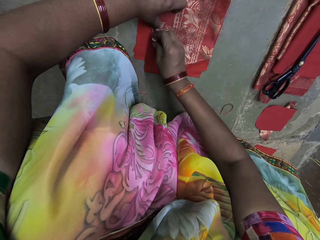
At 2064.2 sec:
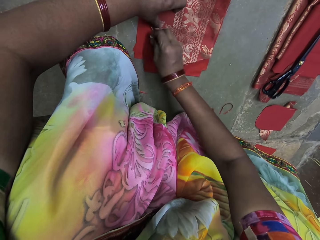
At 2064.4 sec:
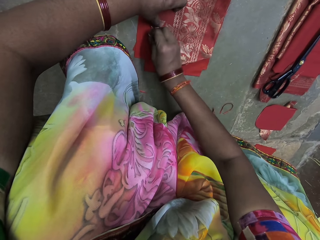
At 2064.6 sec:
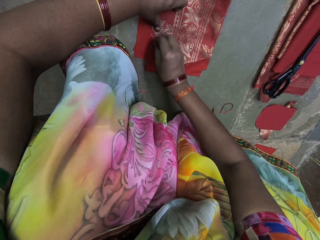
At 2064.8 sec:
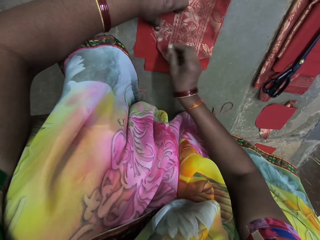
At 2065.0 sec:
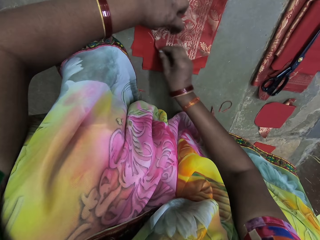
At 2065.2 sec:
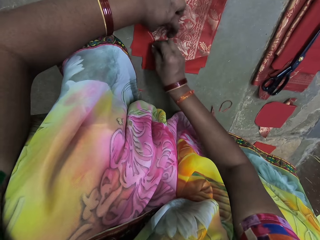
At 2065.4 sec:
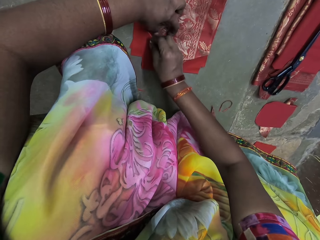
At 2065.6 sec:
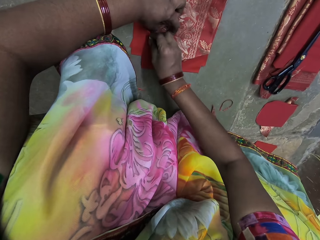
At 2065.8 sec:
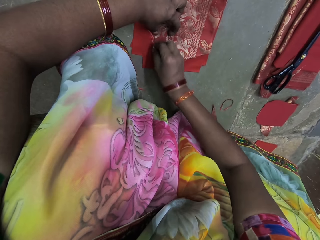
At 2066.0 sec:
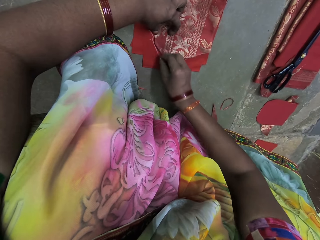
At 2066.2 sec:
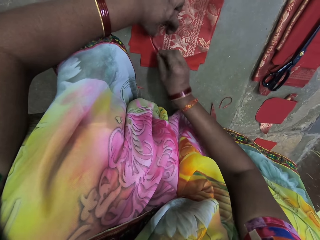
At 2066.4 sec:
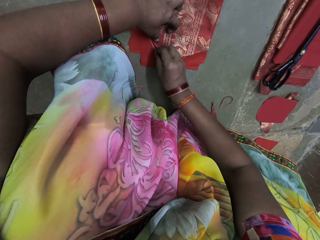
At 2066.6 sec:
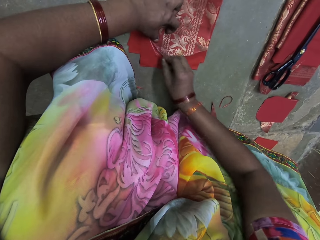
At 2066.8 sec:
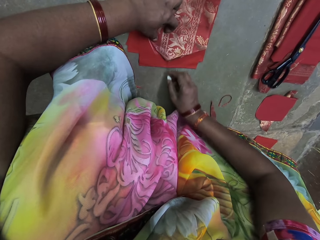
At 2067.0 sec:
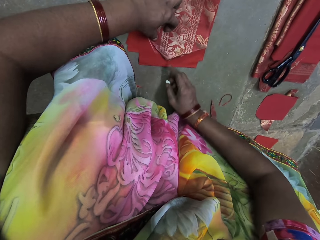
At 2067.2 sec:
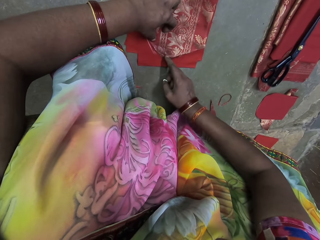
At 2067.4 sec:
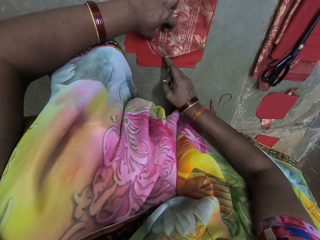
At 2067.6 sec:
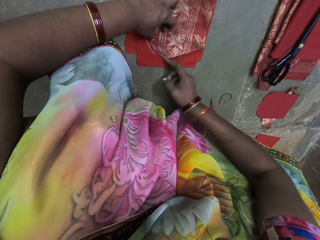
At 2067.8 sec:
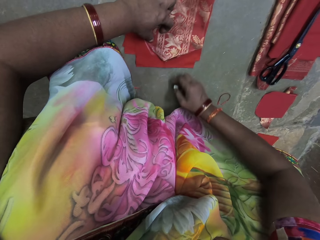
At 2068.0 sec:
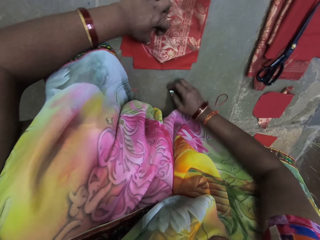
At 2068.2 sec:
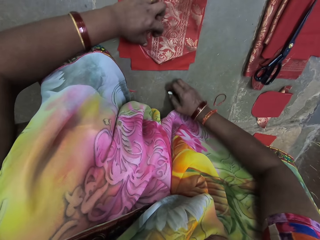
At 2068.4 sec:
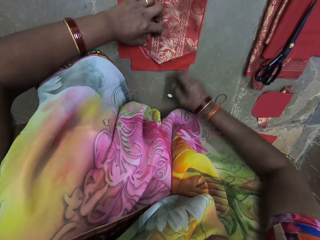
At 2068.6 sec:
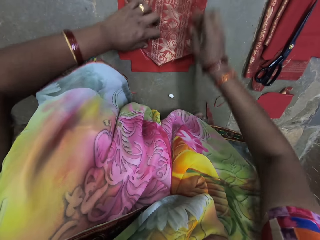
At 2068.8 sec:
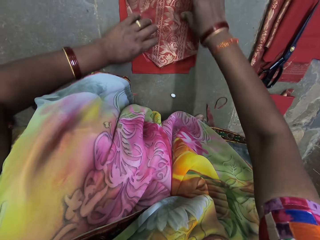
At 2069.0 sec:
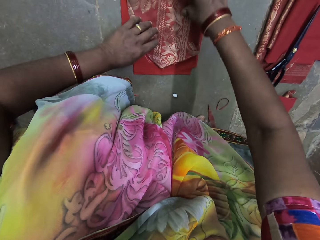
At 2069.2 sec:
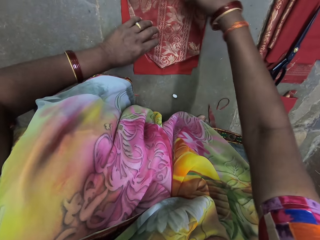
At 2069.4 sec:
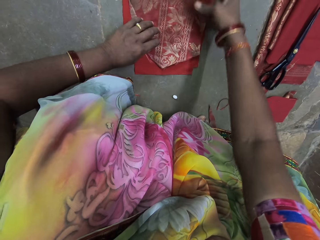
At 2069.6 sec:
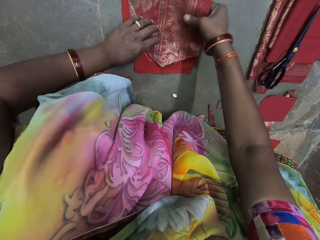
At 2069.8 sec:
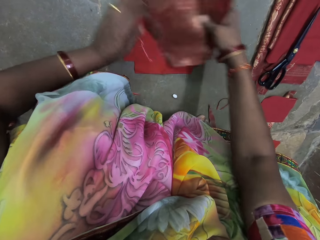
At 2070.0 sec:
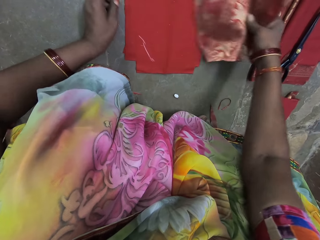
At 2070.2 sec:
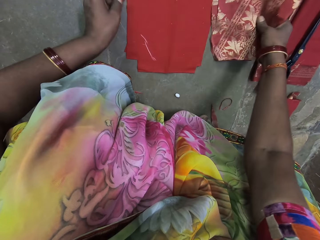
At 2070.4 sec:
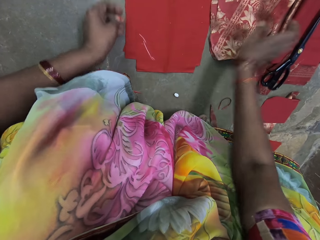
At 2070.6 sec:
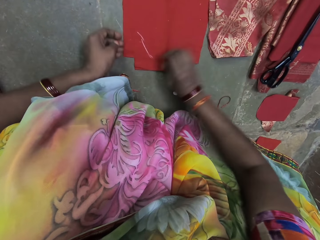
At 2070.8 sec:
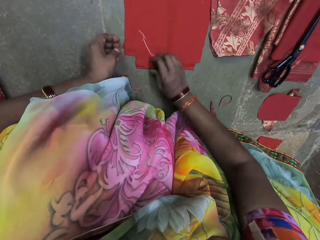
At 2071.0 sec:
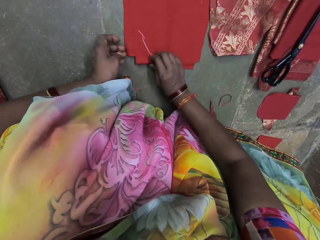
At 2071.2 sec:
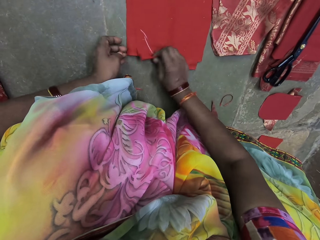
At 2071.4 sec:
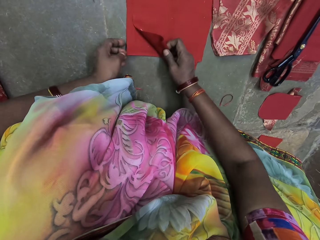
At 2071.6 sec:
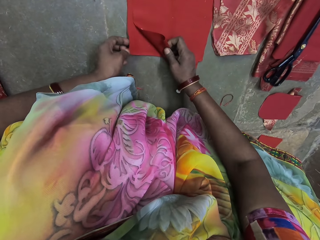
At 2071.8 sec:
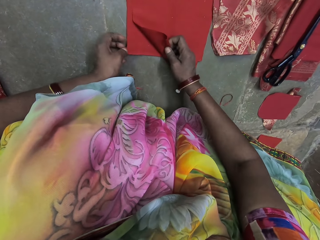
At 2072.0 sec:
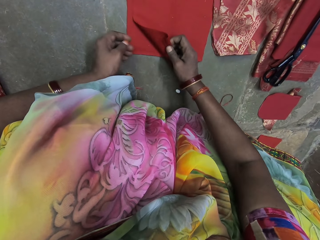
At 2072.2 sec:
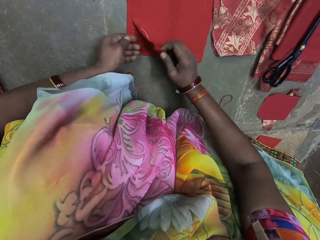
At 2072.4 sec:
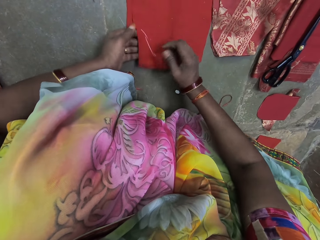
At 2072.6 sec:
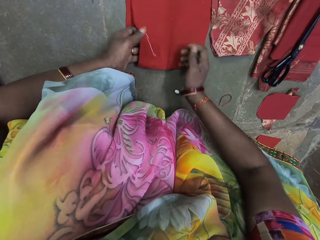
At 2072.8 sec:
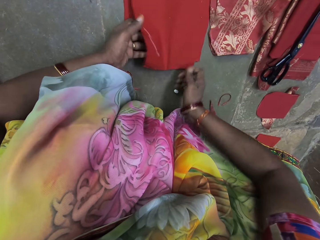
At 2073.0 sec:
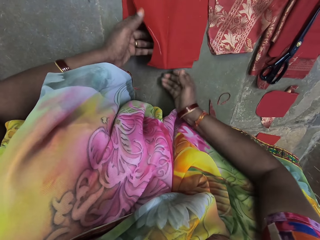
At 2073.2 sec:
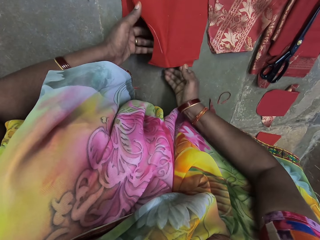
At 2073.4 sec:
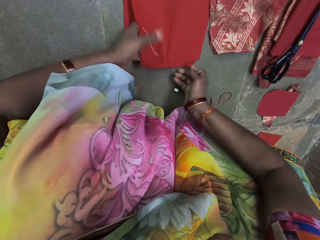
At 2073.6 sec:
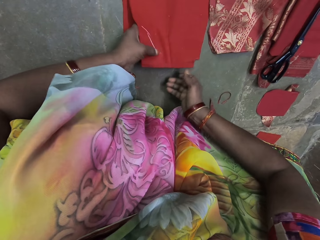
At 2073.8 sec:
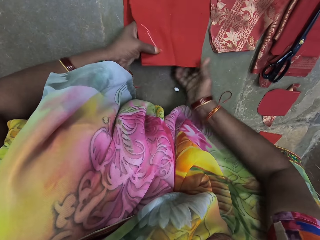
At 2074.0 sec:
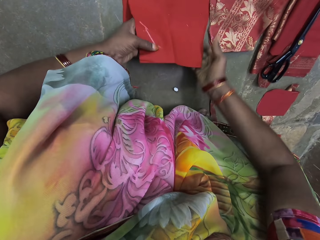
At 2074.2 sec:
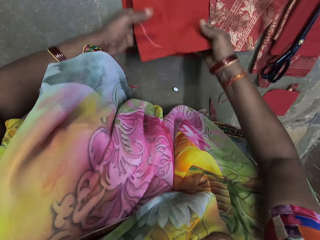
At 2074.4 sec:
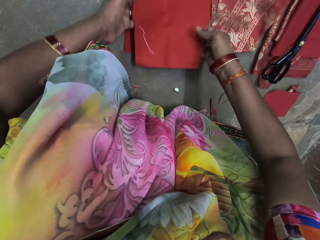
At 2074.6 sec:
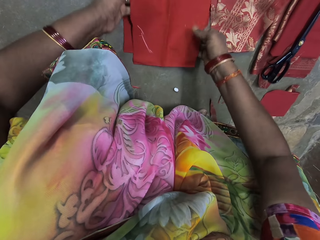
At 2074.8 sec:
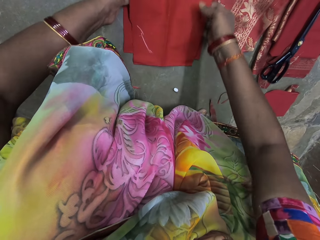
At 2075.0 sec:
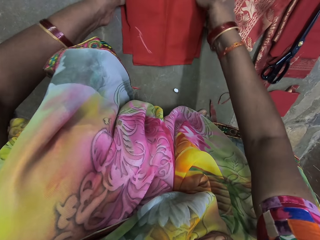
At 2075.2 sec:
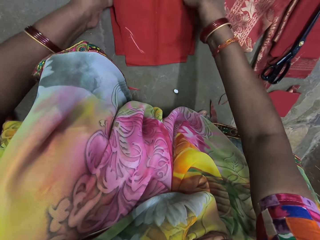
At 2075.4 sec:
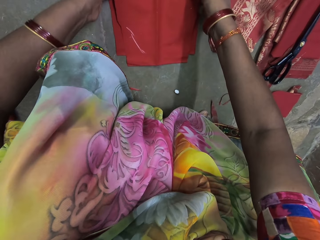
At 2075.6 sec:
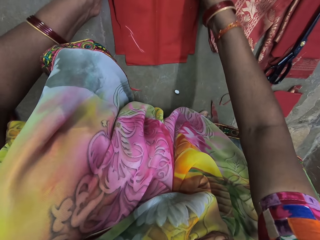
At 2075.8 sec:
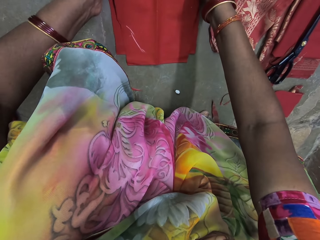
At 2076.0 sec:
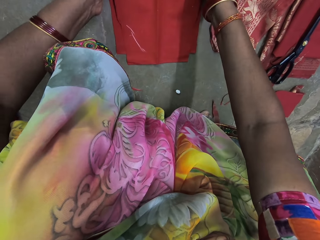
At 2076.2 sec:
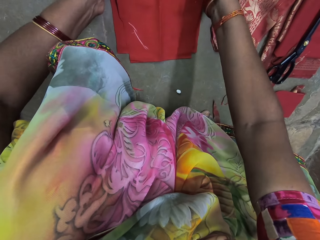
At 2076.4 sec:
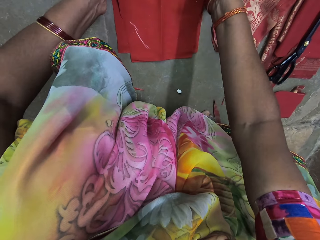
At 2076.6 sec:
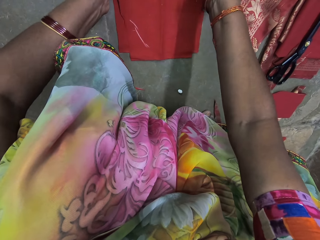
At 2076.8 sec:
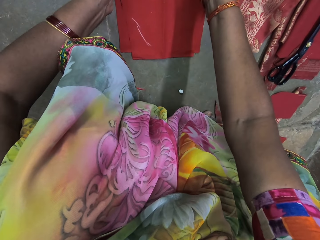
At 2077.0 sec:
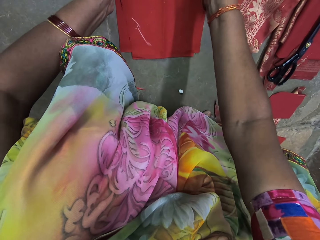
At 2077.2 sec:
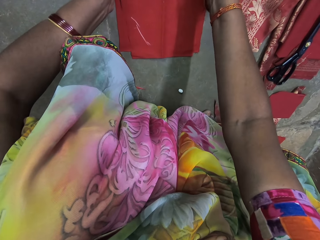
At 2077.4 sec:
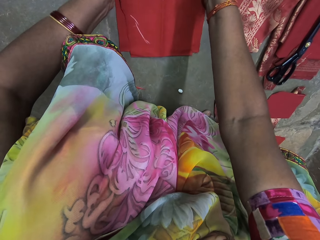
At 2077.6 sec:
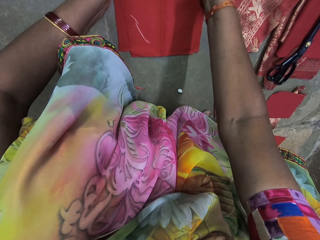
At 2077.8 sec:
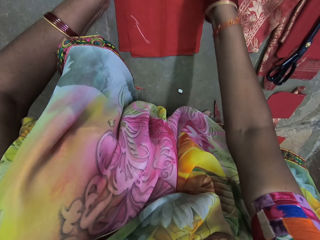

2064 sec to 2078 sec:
The camera wearer draws a line on the linen on the floor with the chalk in her right hand. She draws a line on the linen on the floor with the chalk in her right hand again. She places her right hand on the piece of fabric on the linen. She drops the chalk on the floor with her right hand. She picks the piece of fabric from the linen with her right hand. She drops the piece of fabric on the floor with her right hand. She places her left hand on the floor. She raises the linen on the floor with her right hand. She places the linen in her right hand on her left hand. She adjusts the linen on the floor with her hands. She touches the fabric.

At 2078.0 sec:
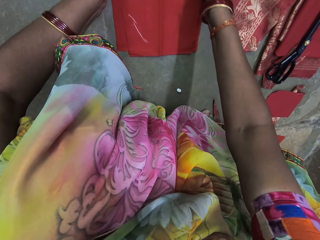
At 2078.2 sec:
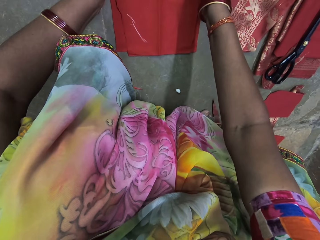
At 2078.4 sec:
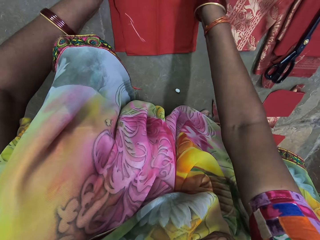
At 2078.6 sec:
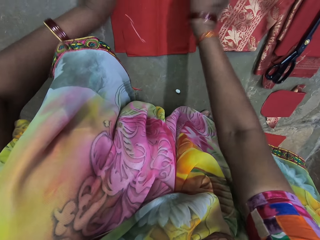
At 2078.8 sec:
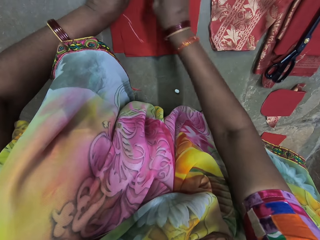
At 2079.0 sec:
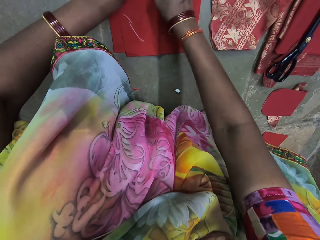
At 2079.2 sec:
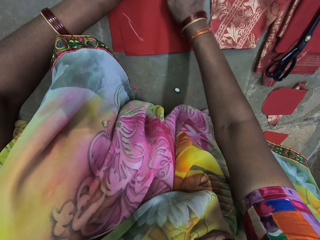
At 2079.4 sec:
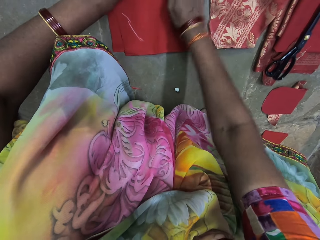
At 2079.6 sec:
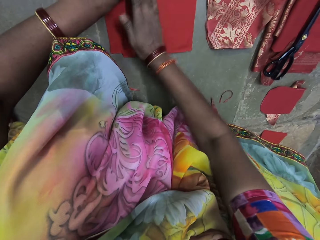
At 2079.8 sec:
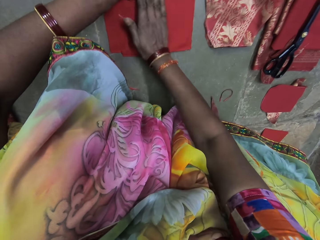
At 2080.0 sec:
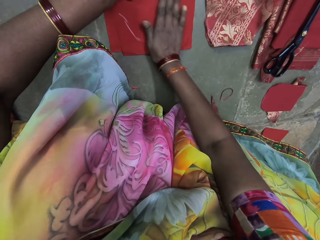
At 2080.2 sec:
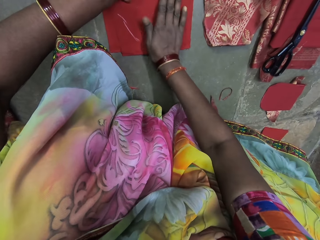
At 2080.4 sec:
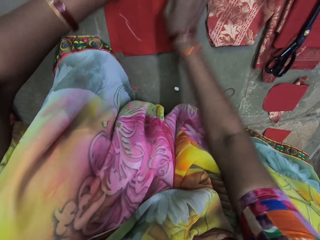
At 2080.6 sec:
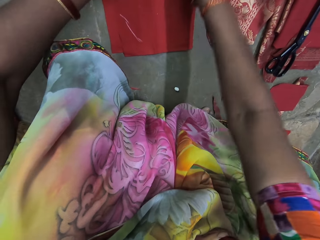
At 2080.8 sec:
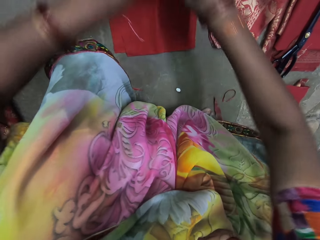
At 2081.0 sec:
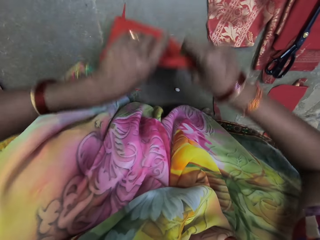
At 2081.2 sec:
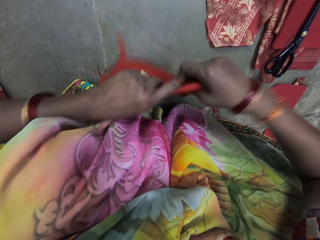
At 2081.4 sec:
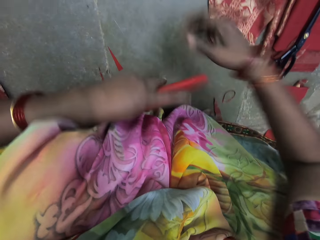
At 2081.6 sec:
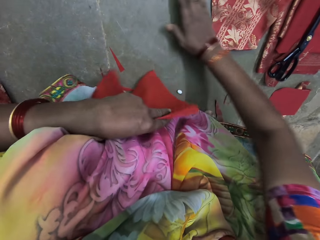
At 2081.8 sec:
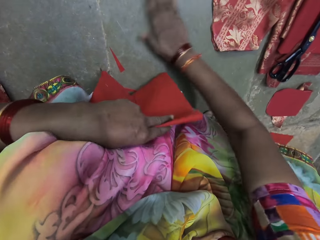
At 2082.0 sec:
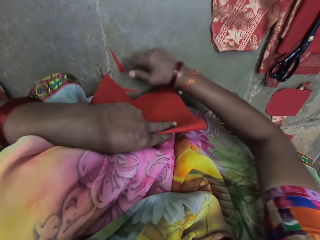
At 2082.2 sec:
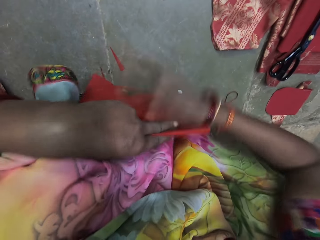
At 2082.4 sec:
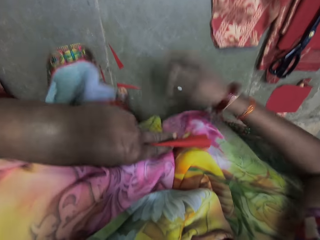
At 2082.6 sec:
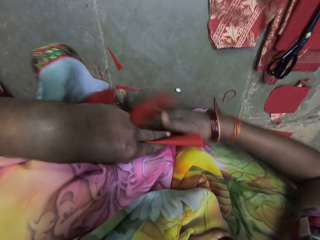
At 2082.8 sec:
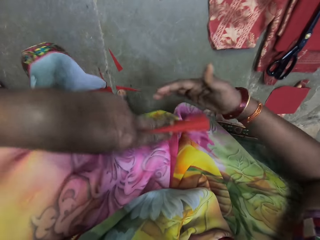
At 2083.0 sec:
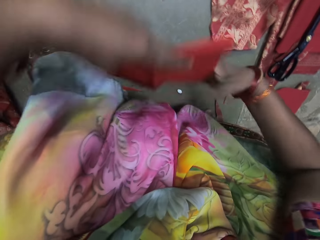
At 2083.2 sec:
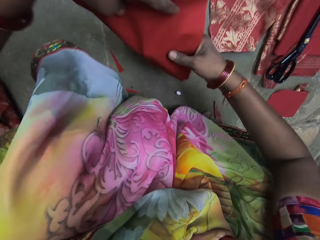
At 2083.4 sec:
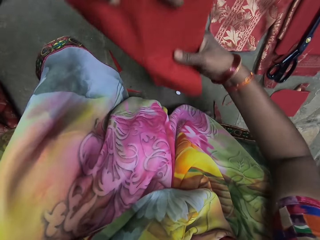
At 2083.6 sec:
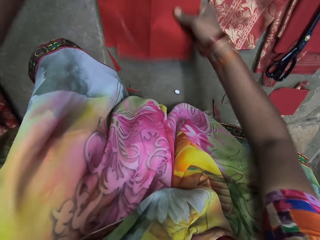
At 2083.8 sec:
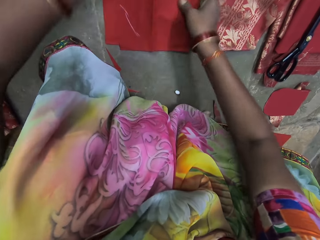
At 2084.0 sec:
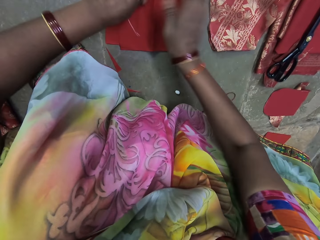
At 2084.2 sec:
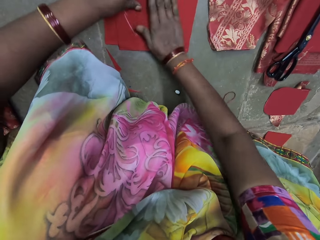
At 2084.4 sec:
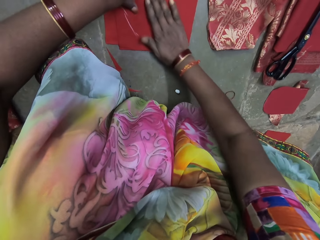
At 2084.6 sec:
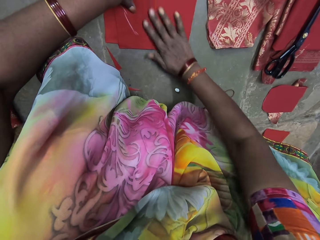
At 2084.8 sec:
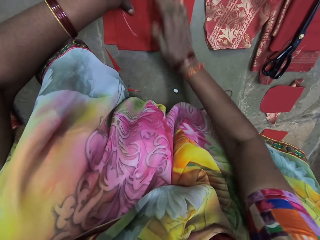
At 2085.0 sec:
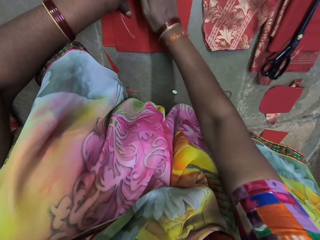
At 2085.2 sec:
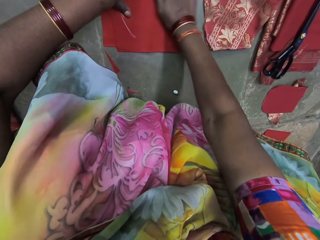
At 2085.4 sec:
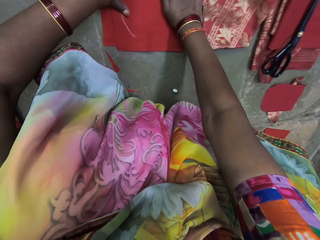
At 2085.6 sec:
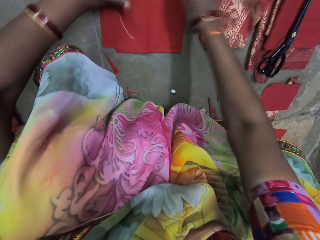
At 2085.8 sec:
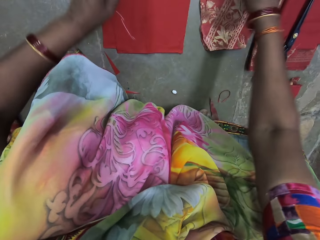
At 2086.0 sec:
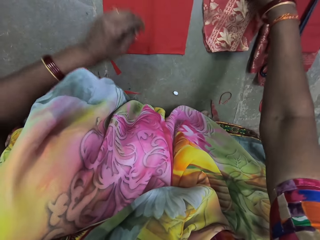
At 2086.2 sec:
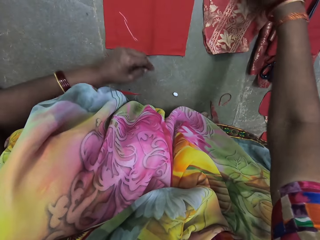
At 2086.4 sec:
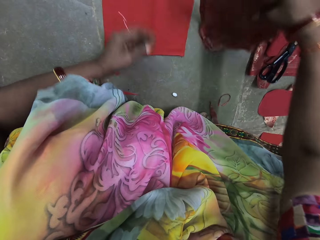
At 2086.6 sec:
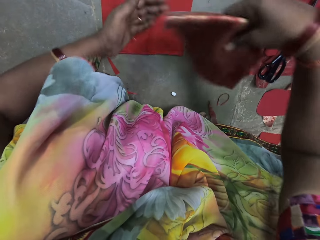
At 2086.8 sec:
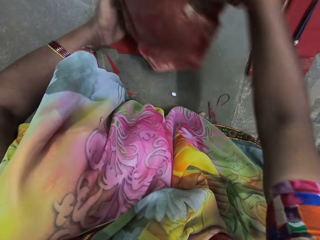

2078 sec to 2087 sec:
The camera wearer smoothens the linen on the floor with her right hand. She picks the linen from the floor with her hands. She wipes the floor with her right hand. She dusts the linen in her left hand with her right hand. She holds the linen with her hands. She places the linen on the floor with her hands. She places her left hand on the linen on the floor. She smoothens the linen on the floor with her right hand. She picks the piece of fabric from the floor with her right hand.
